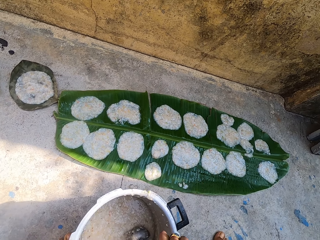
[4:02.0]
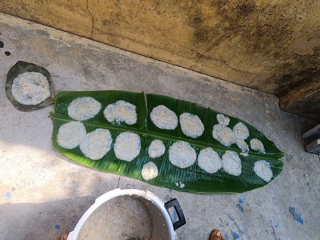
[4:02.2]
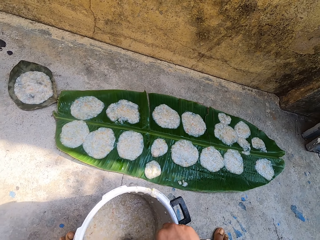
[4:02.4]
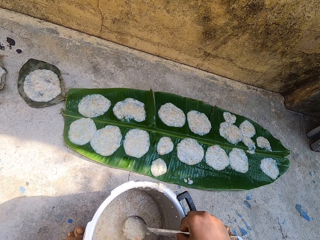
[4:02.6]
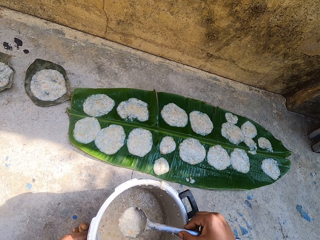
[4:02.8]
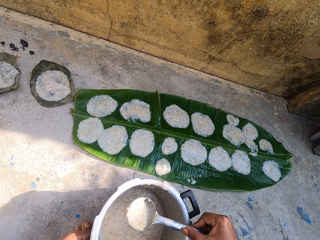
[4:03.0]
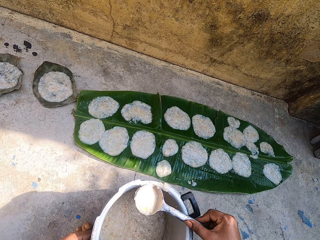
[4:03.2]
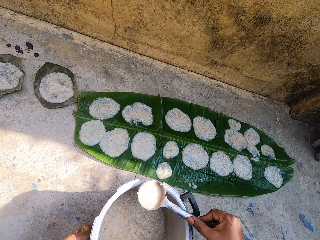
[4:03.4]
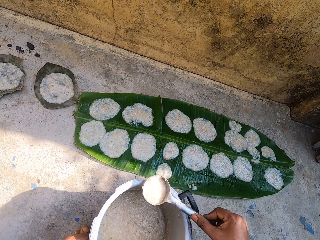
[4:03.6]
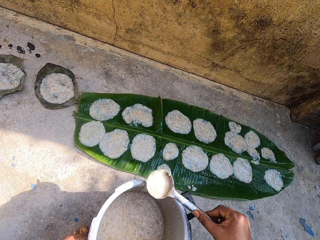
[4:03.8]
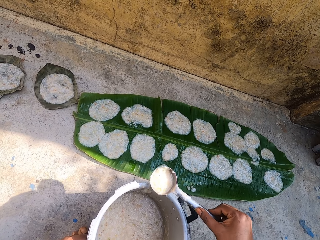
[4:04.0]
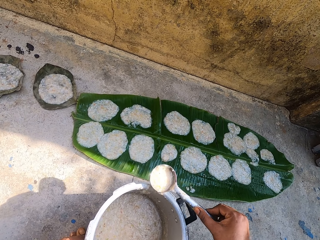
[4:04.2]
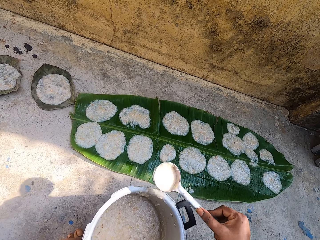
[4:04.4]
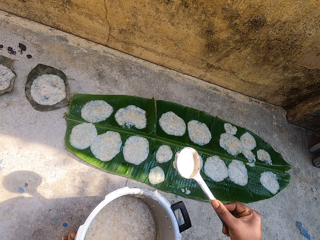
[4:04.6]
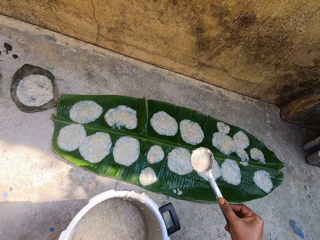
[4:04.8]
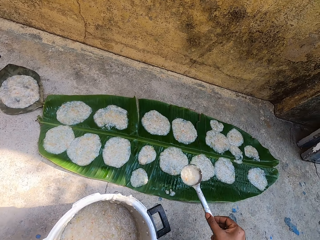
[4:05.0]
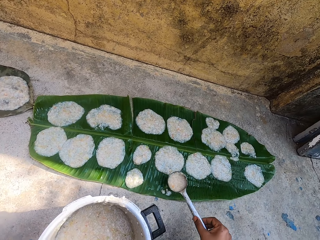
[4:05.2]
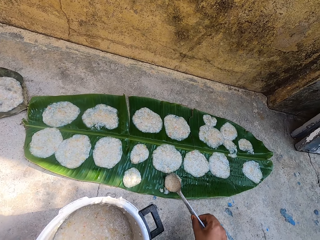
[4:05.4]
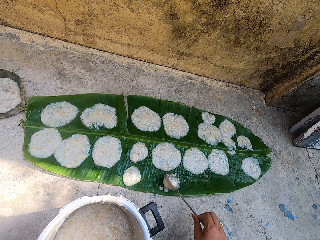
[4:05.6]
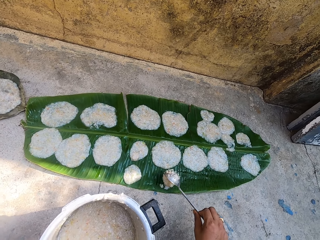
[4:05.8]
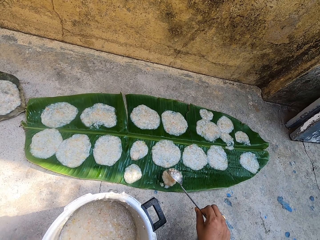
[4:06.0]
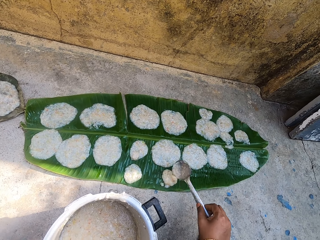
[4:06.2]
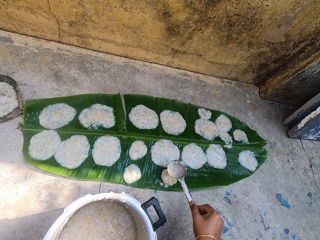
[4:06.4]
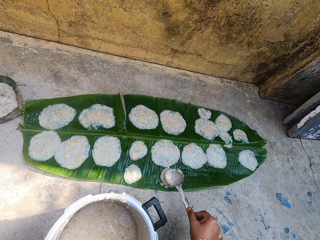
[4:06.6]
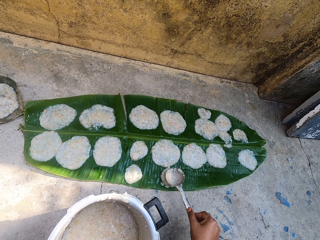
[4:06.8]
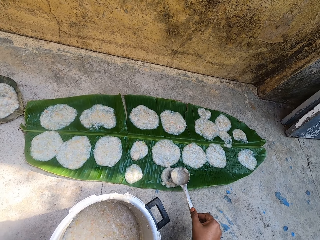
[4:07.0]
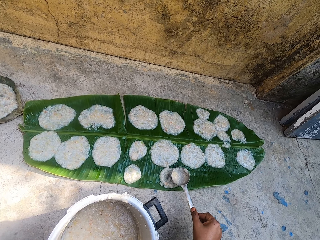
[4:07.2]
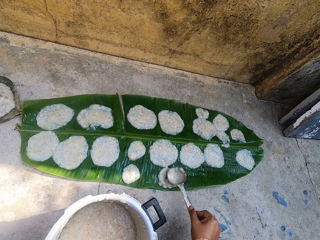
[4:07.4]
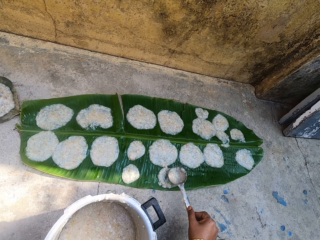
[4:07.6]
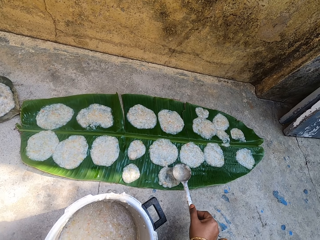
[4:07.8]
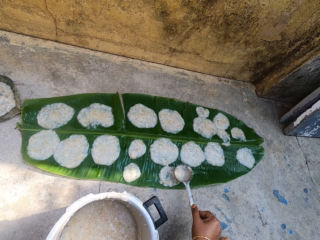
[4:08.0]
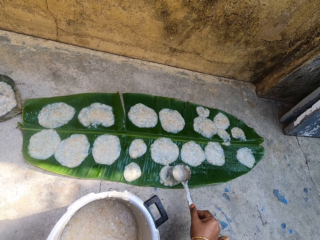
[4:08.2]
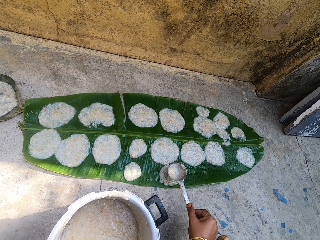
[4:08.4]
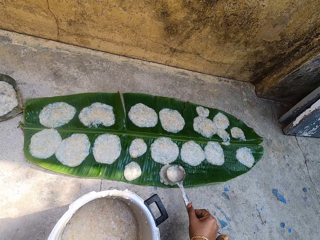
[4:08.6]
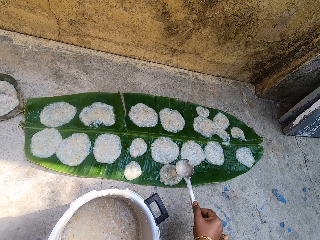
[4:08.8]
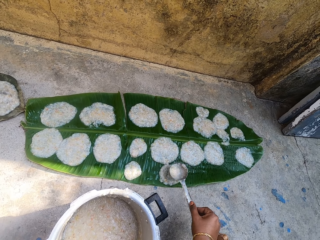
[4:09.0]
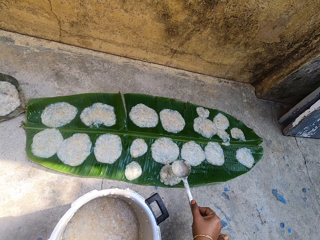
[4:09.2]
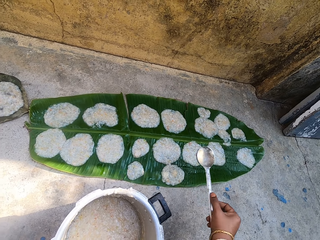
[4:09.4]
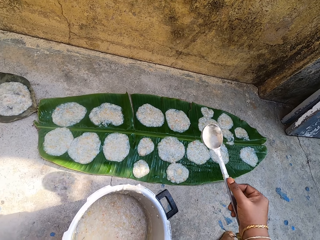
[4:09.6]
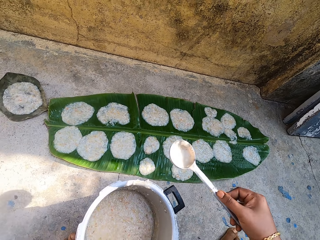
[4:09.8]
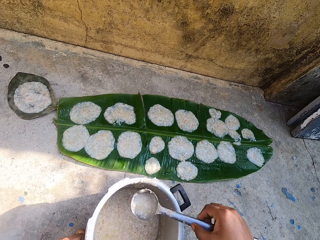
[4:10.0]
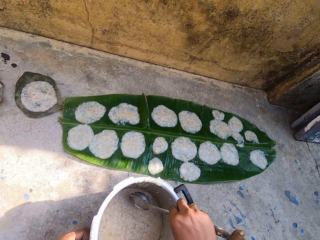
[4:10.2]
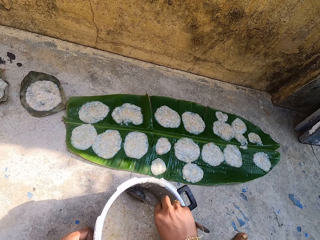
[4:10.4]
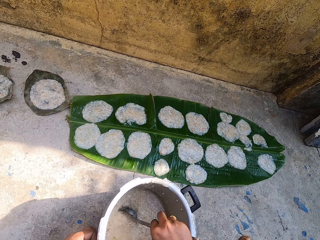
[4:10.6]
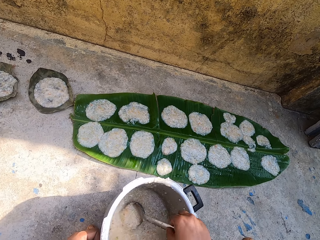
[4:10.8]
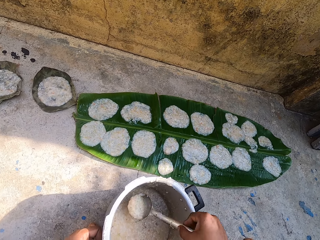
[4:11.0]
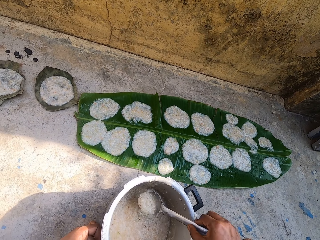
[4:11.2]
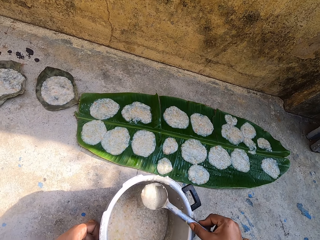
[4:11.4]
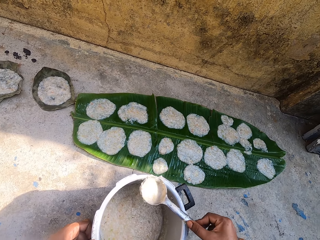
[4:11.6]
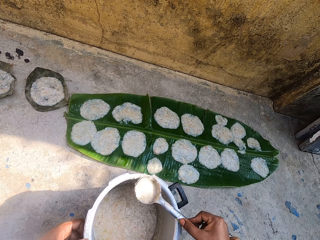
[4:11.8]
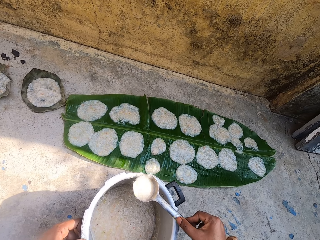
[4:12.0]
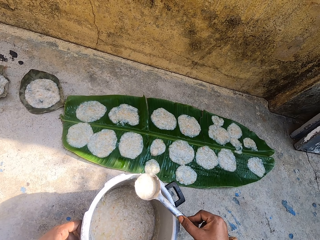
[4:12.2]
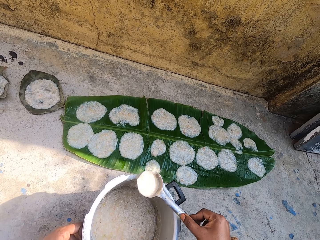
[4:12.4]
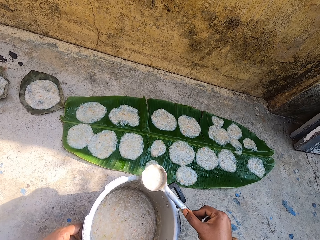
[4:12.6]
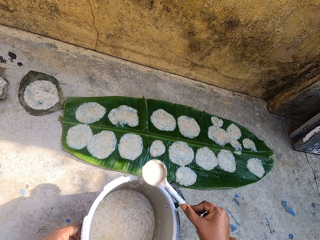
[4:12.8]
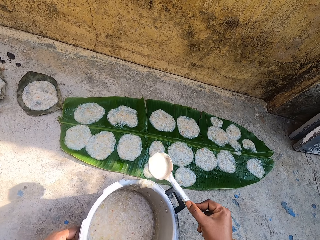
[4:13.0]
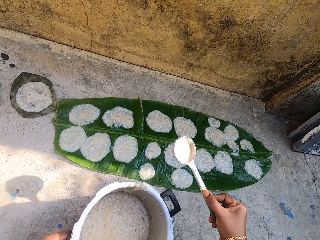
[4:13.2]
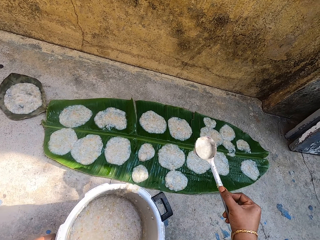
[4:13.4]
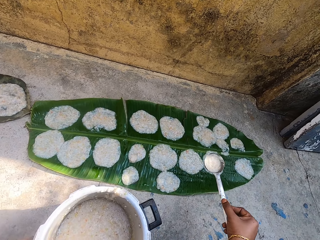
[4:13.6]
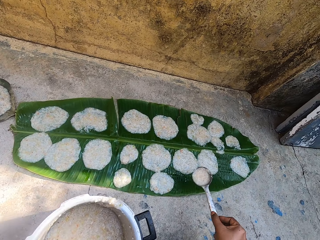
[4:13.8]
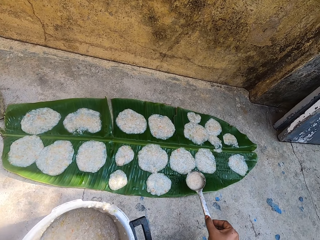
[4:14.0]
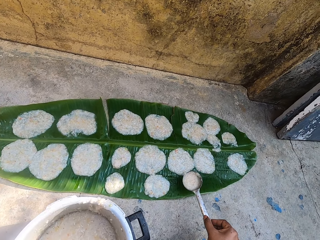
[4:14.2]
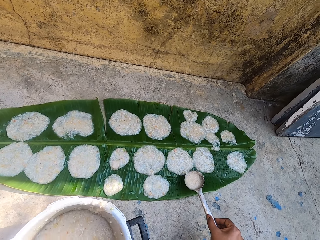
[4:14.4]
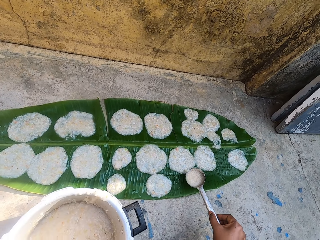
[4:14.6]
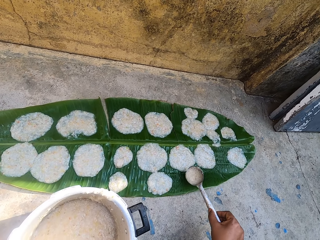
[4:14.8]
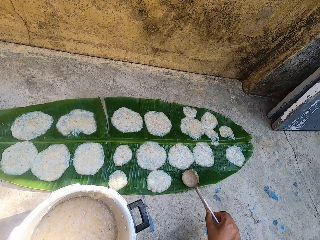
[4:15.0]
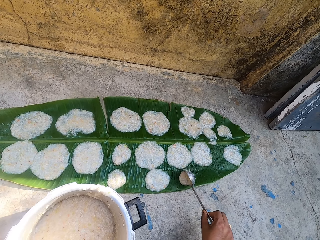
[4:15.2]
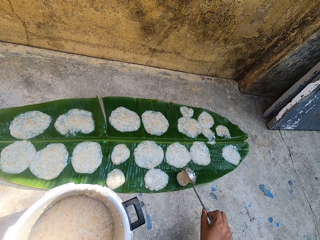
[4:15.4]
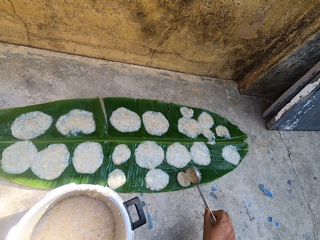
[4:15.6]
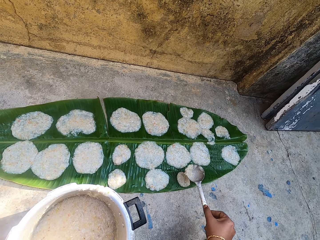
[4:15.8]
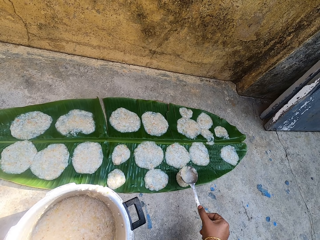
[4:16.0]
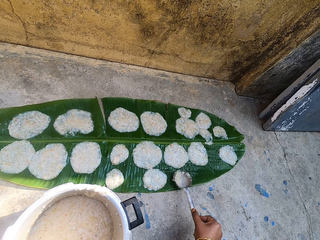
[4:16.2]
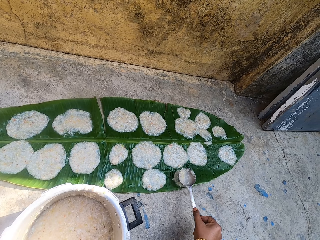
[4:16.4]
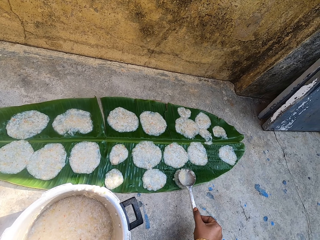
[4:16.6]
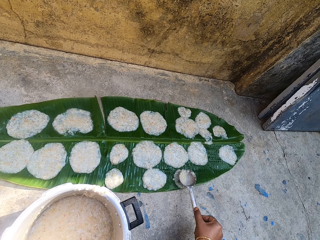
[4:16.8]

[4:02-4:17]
The camera wearer scoops food in the cooking pot with the stirring spoon. They rub the spoon on the cooking pot. They pour the food on a leaf on the ground. They spread the food on the leaf with the stirring spoon. They scoop the food in the cooking pot with the stirring spoon. They rub the spoon on the cooking pot. They move the cooking pot. They pour the food on the leaf on the ground. They spread the food on the leaf with the stirring spoon.

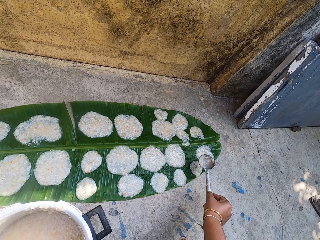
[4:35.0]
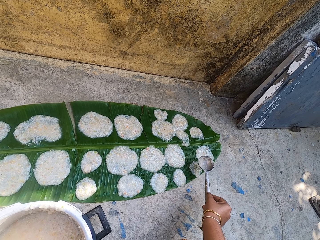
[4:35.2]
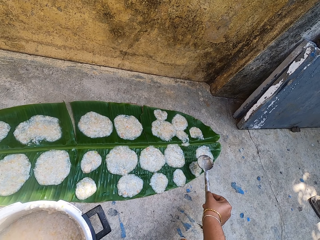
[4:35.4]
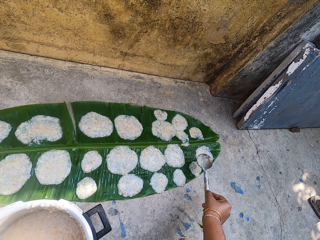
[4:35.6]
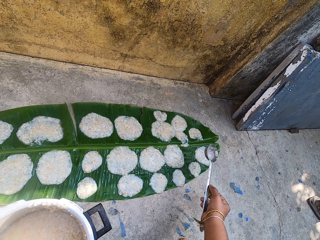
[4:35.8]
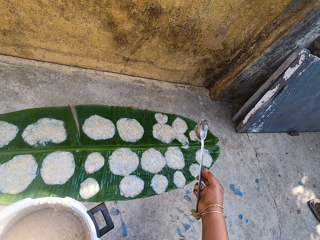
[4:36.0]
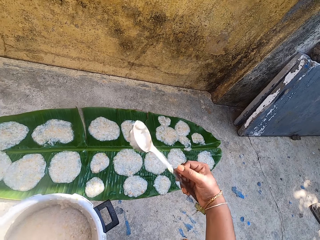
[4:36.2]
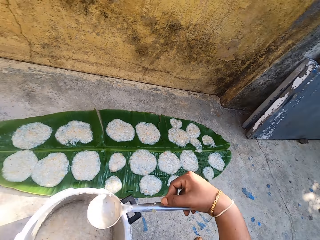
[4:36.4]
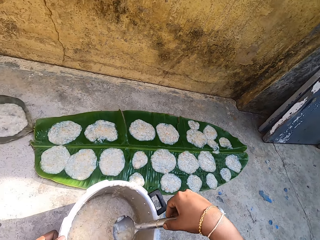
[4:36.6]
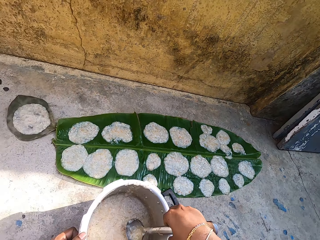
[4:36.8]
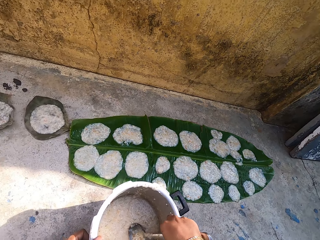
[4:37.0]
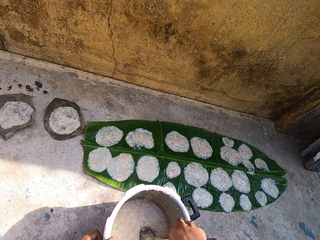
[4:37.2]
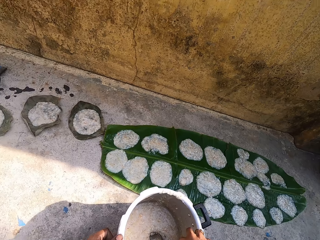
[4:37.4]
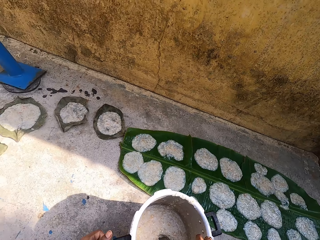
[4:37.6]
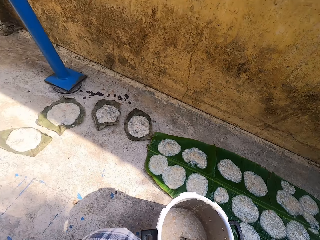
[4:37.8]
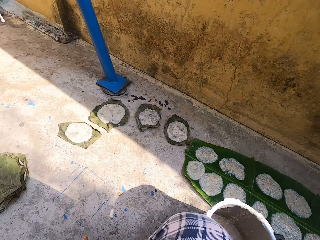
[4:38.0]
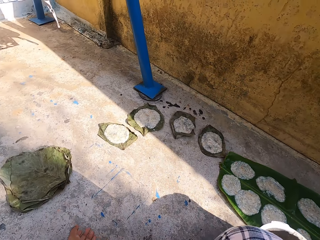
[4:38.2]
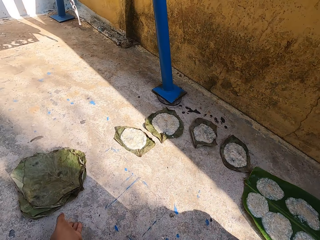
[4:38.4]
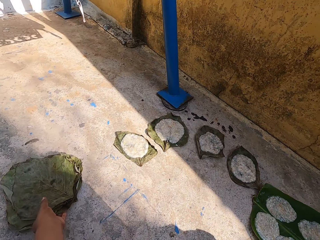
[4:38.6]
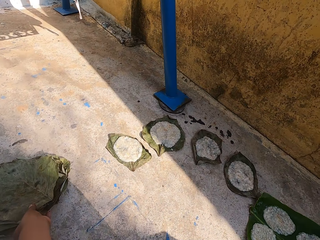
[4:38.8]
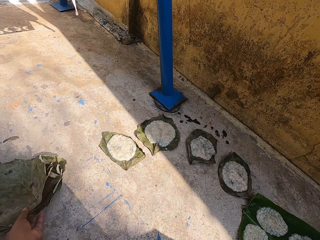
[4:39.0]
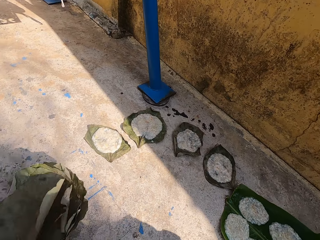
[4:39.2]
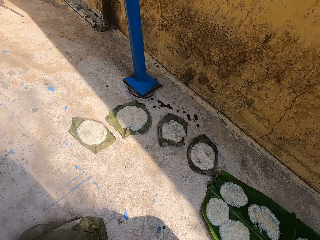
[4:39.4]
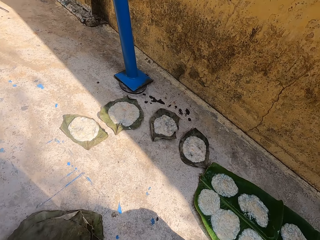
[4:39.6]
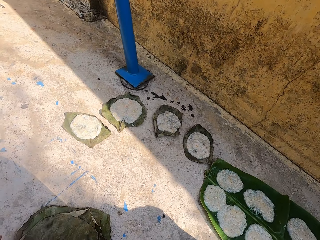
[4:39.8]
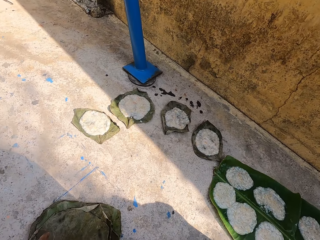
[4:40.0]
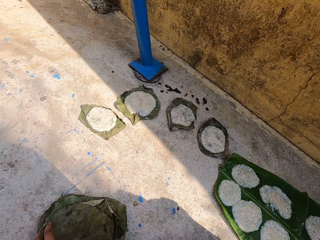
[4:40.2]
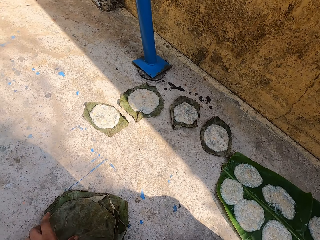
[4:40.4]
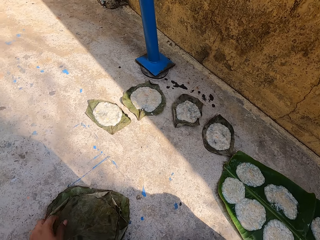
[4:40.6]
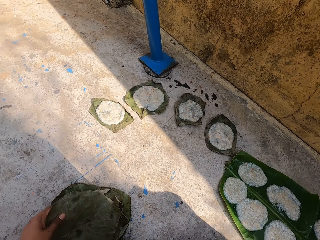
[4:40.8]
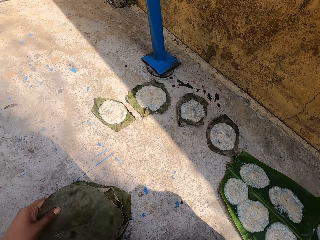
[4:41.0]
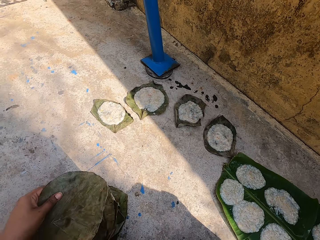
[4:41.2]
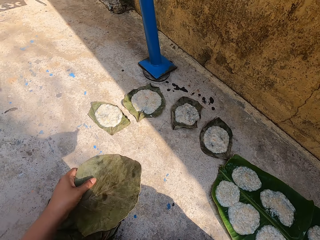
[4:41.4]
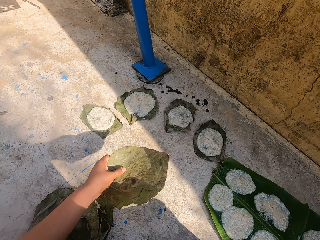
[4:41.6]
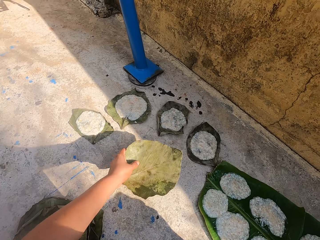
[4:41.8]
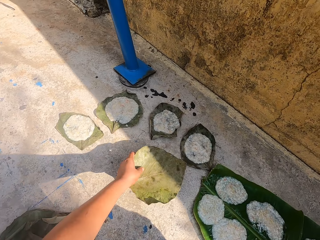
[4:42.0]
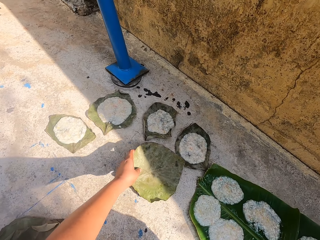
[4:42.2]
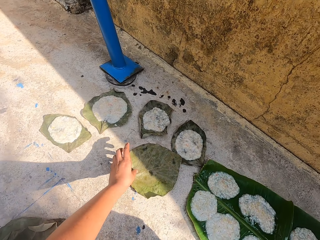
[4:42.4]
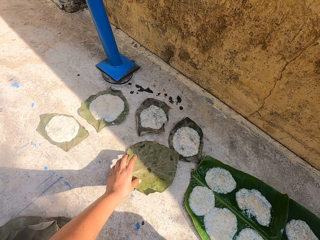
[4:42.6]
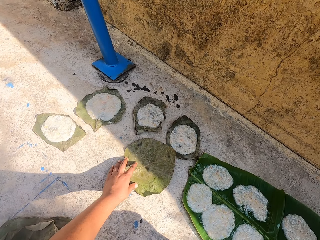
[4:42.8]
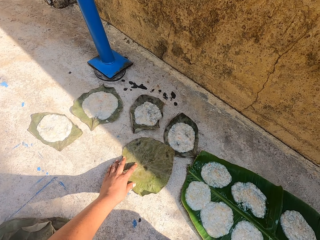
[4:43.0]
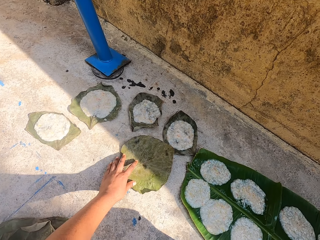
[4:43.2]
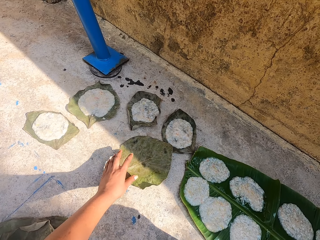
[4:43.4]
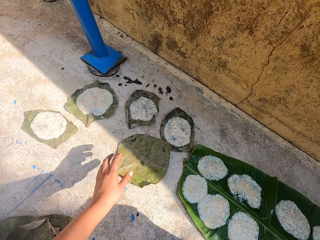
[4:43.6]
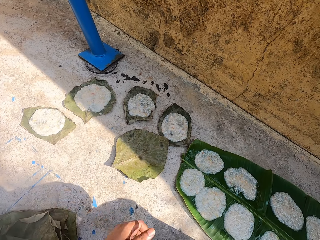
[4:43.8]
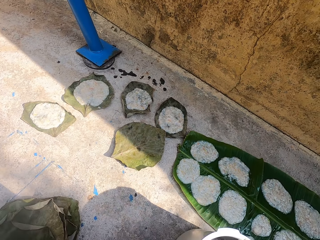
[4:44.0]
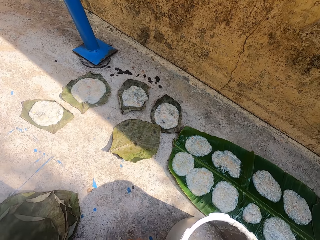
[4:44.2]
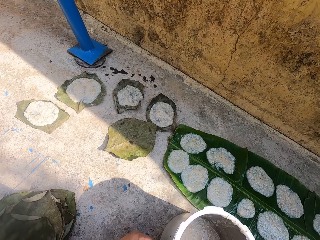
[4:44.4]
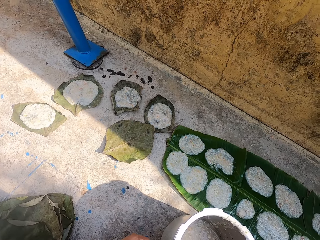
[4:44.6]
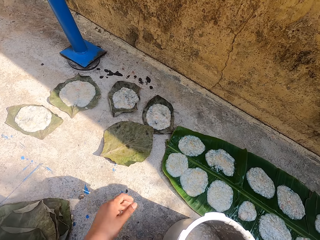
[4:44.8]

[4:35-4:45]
The camera wearer puts the stirring spoon in the cooking pot. They move plant leaves on the ground. They take the leaves. They put a leaf on the floor.
